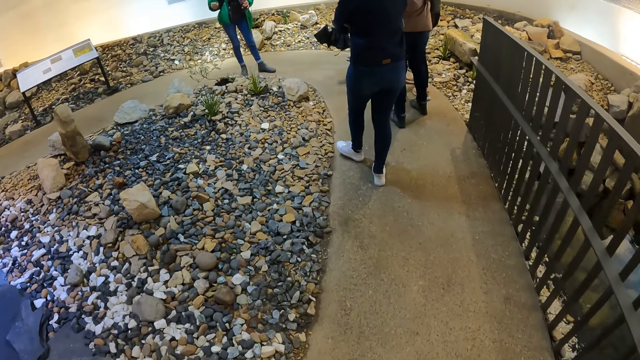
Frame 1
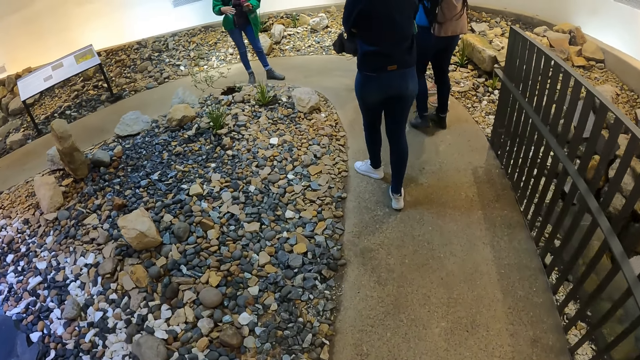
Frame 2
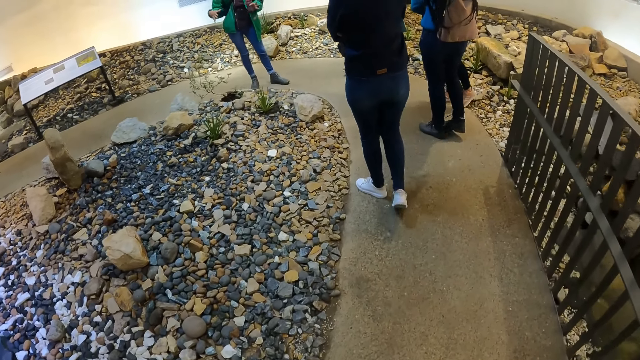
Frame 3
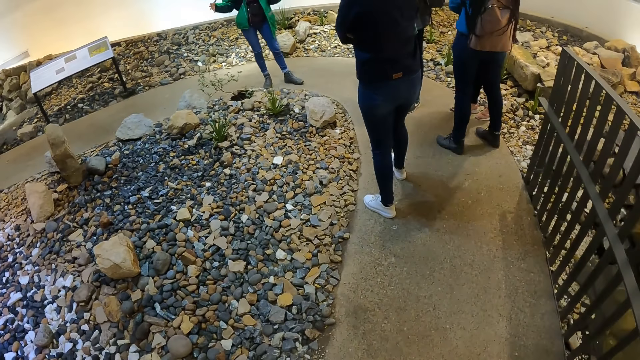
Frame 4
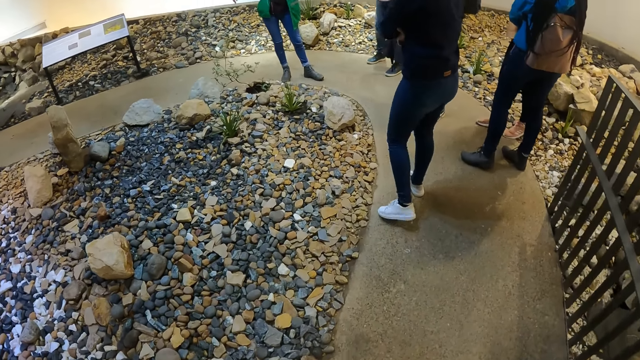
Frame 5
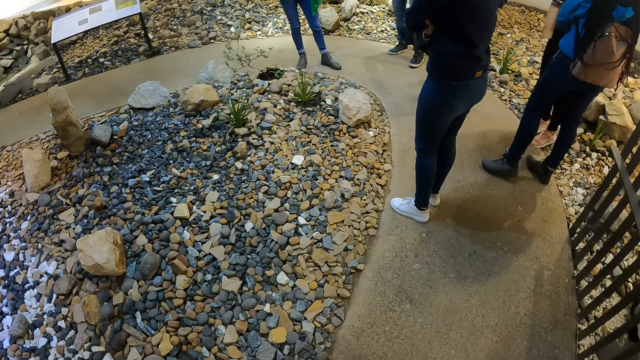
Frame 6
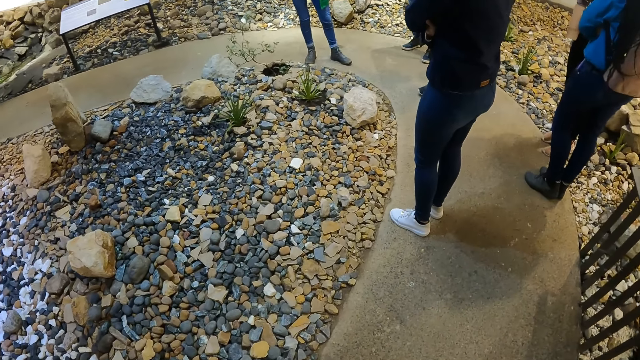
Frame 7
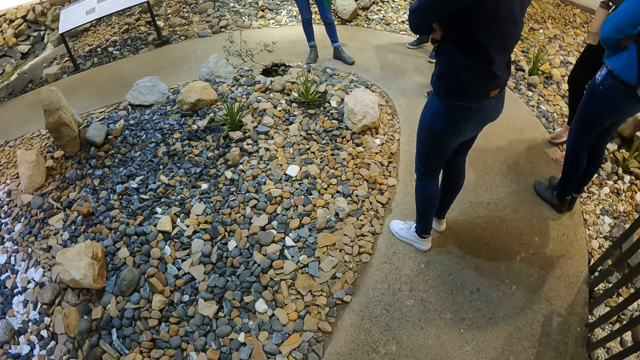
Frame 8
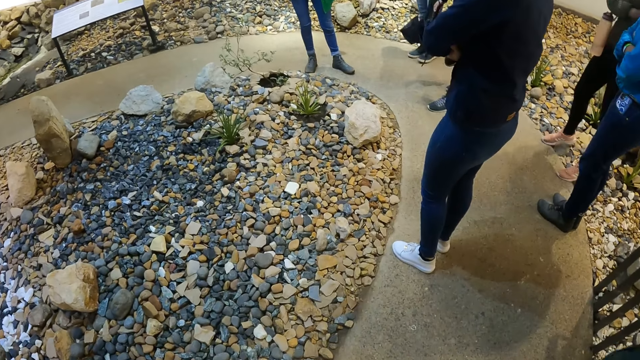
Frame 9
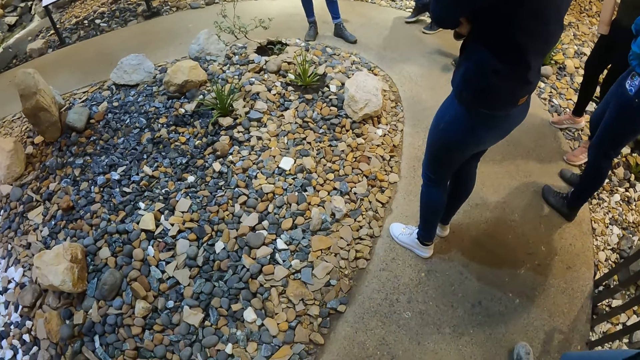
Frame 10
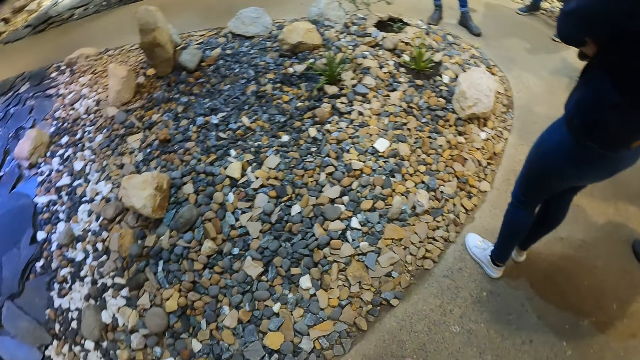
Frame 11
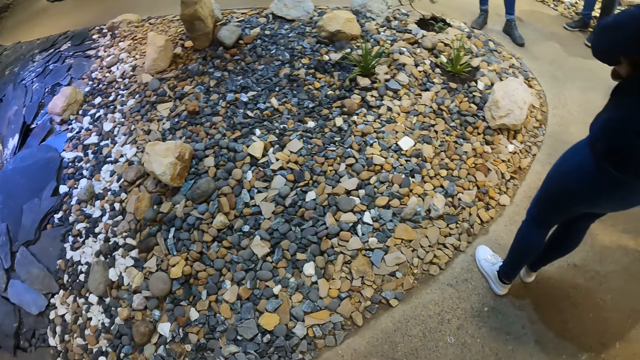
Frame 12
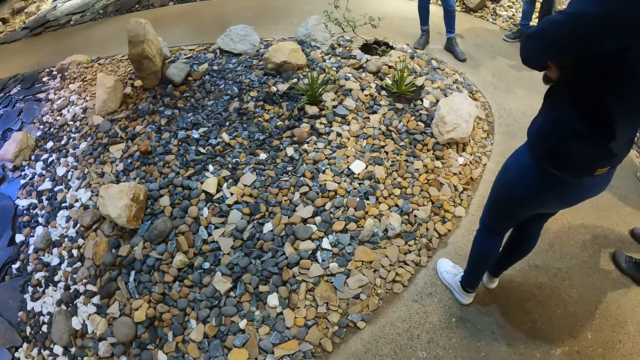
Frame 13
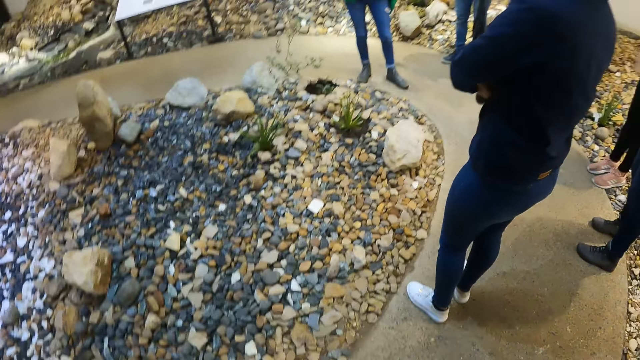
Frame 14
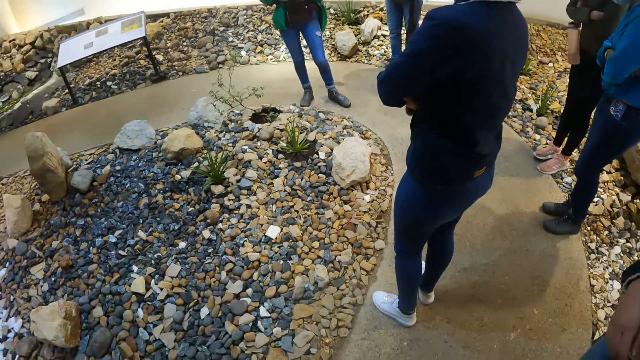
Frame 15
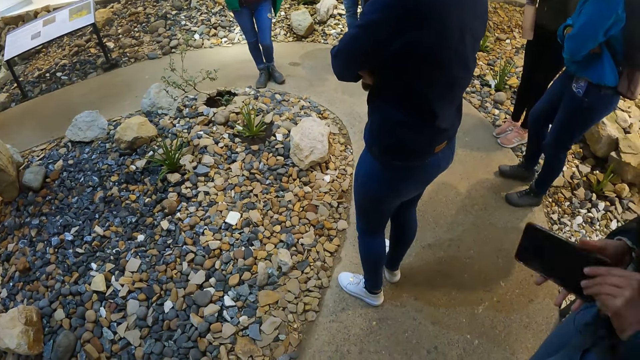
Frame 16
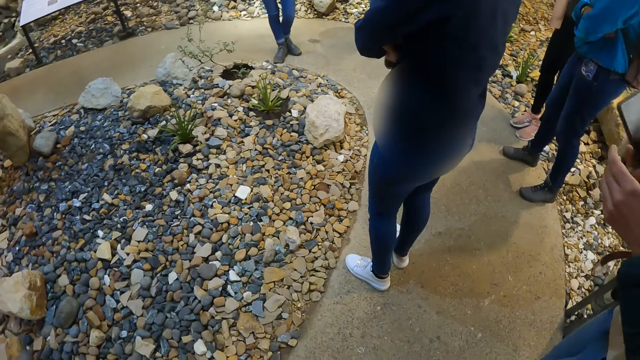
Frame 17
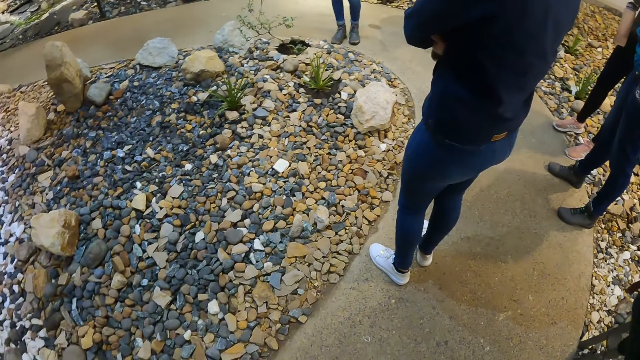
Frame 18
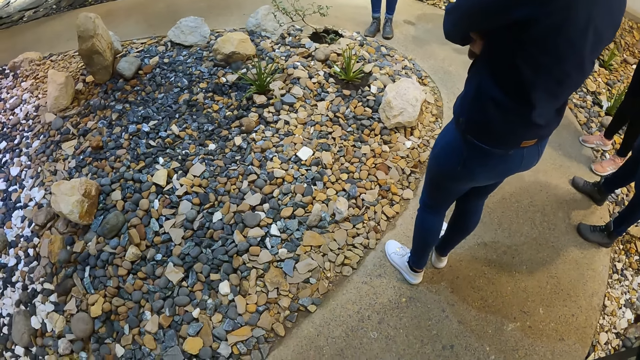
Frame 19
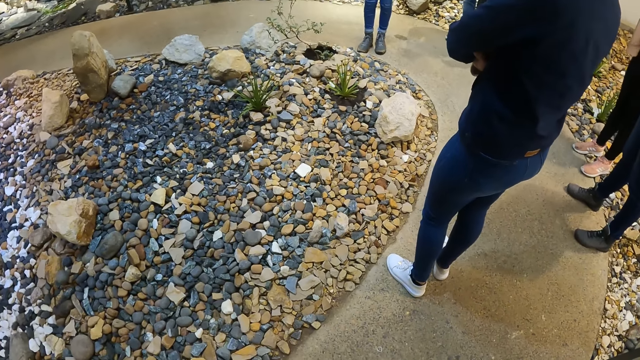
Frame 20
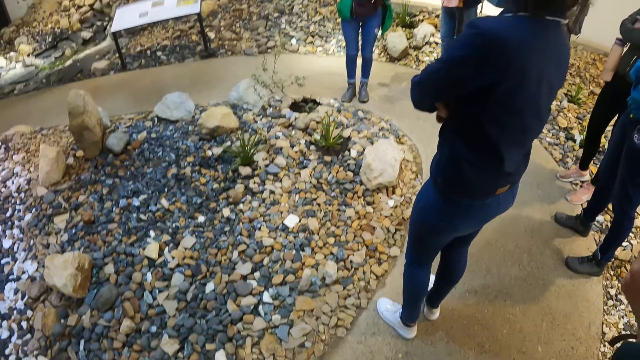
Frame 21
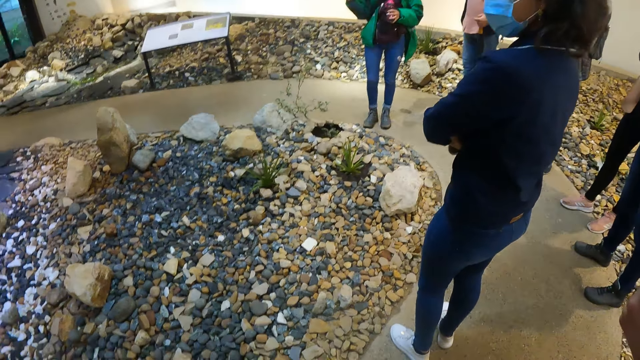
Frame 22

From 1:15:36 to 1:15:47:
A woman talks to the students. The camera wearer walks. They look at the rocks. The woman takes out the mobile phone from her trouser with her left hand.

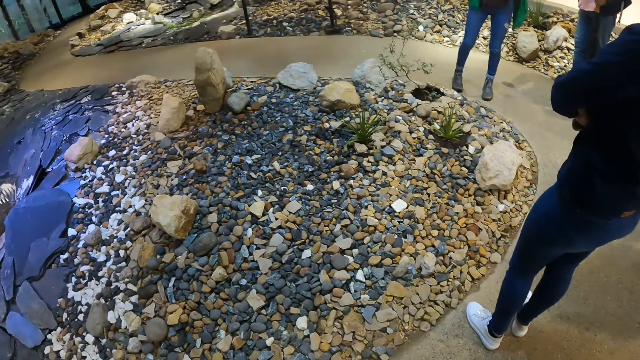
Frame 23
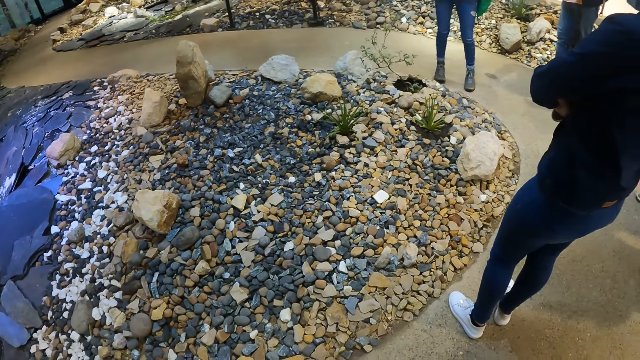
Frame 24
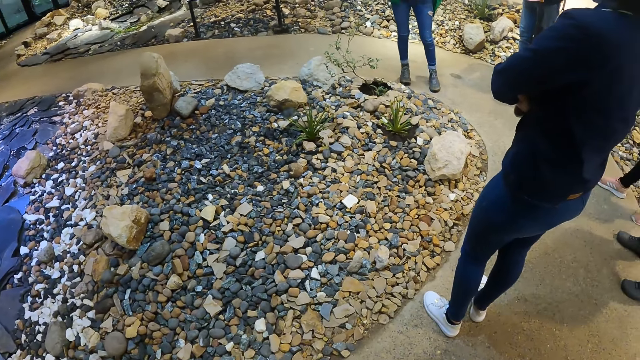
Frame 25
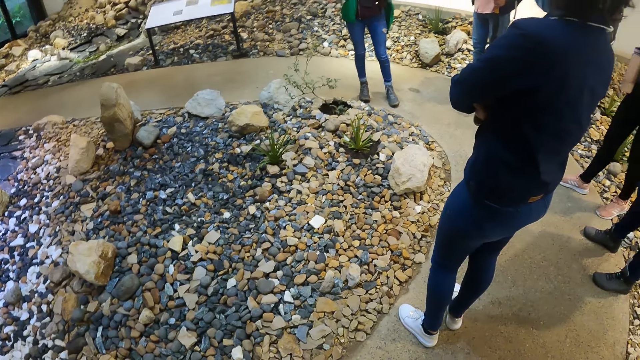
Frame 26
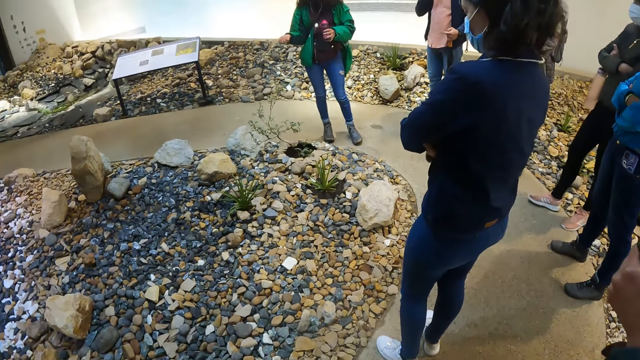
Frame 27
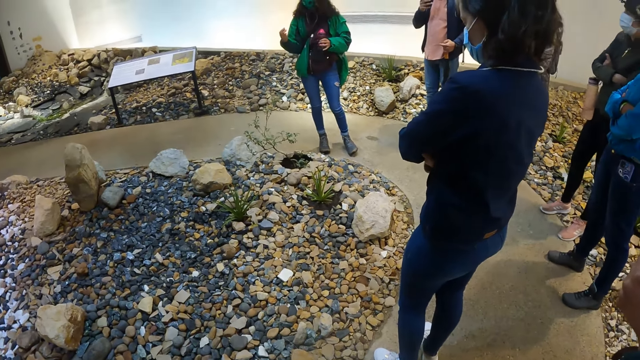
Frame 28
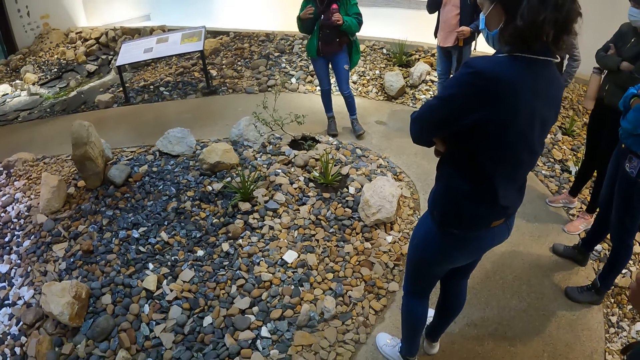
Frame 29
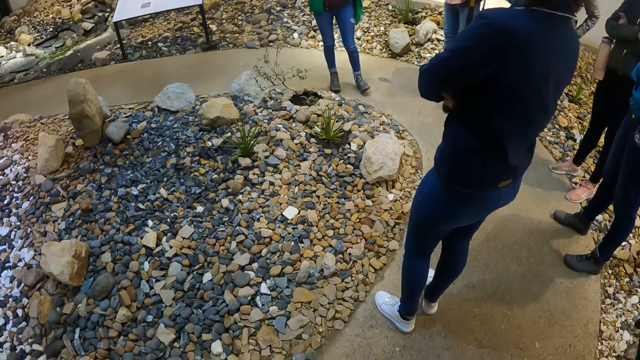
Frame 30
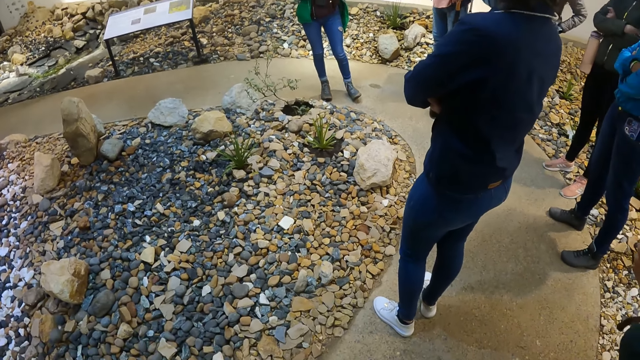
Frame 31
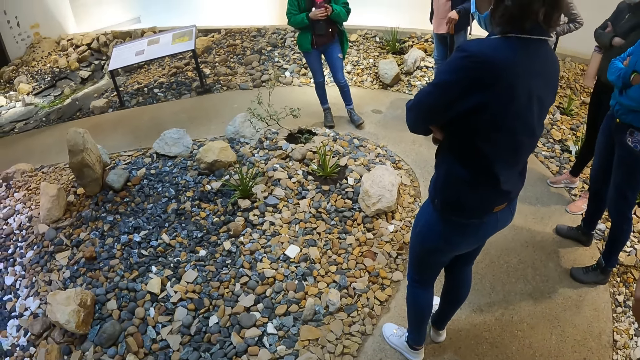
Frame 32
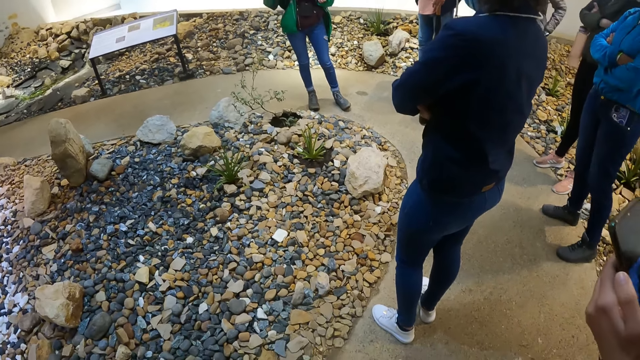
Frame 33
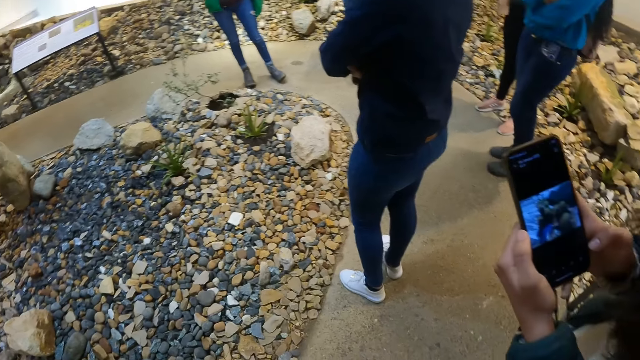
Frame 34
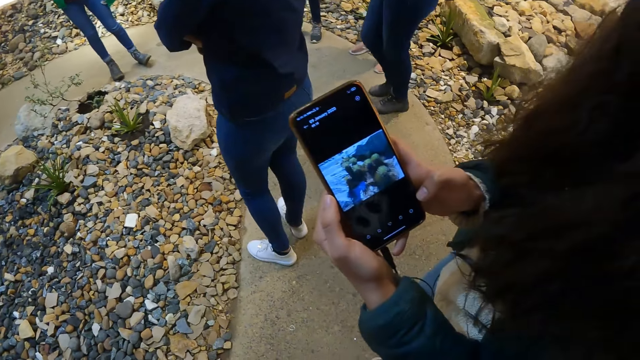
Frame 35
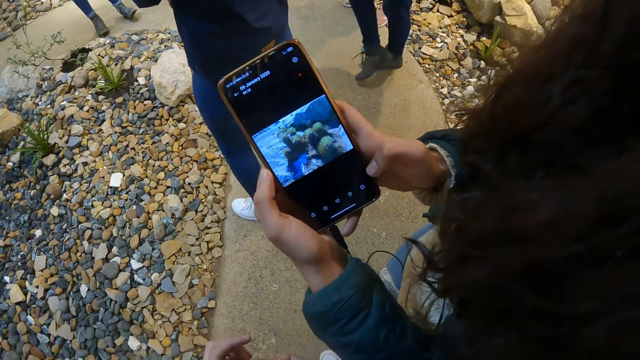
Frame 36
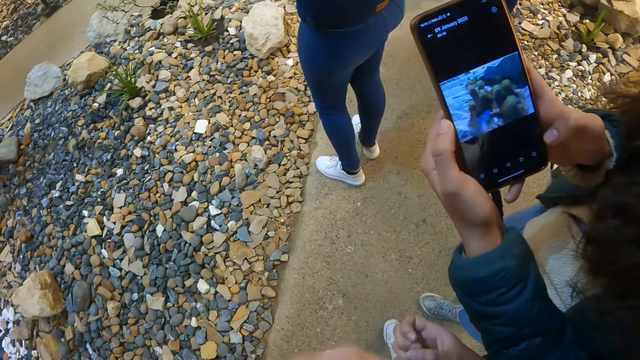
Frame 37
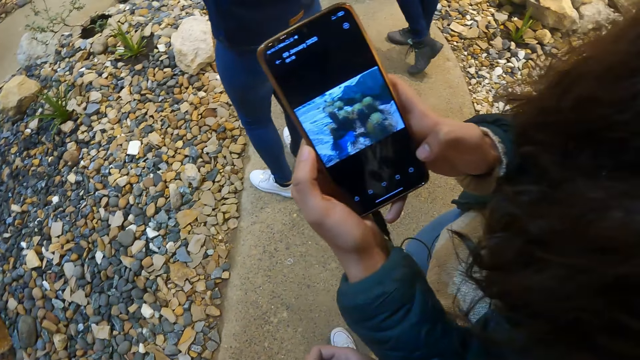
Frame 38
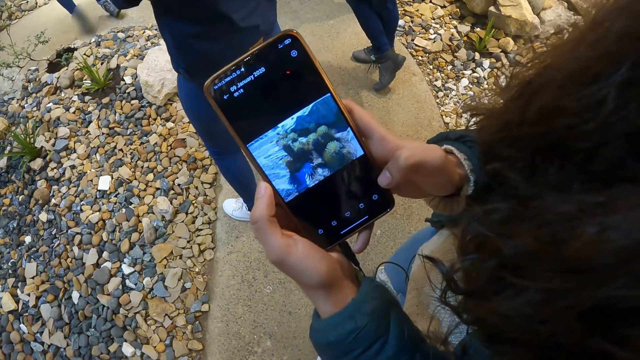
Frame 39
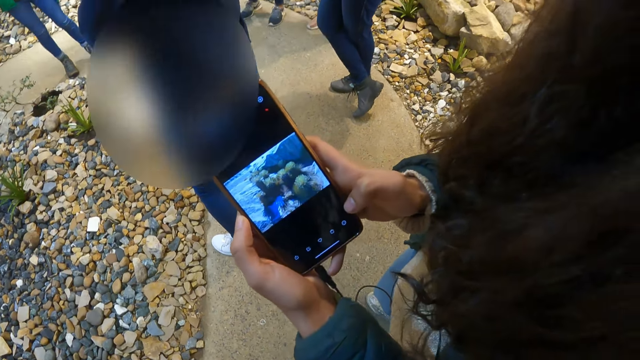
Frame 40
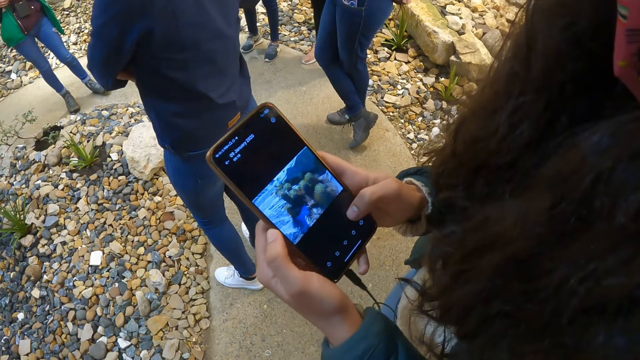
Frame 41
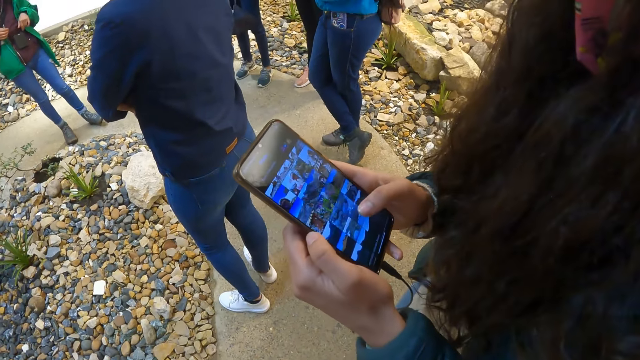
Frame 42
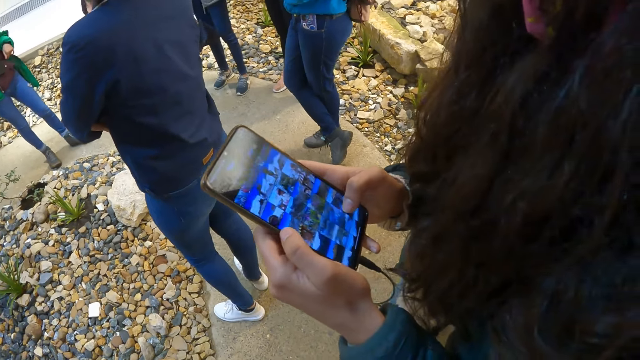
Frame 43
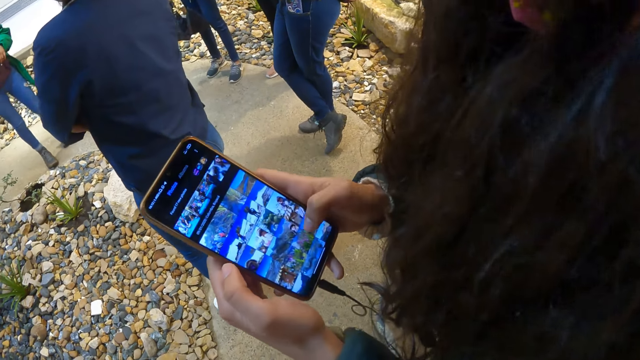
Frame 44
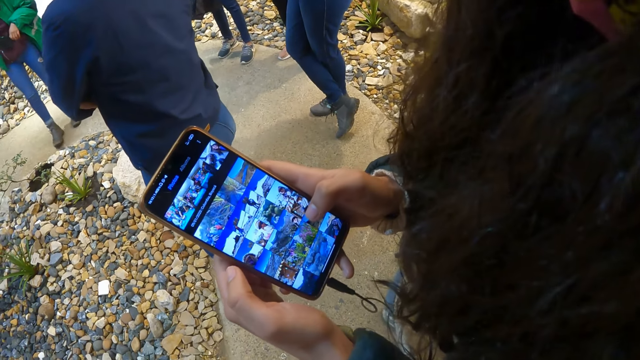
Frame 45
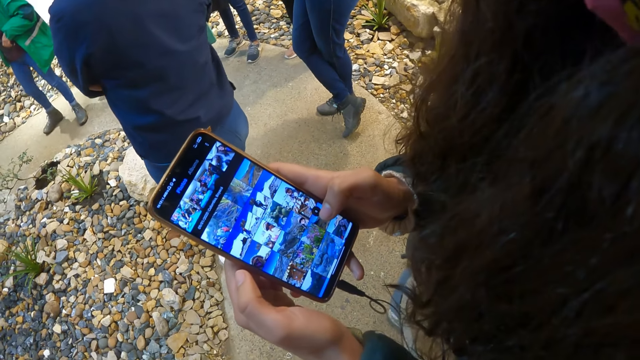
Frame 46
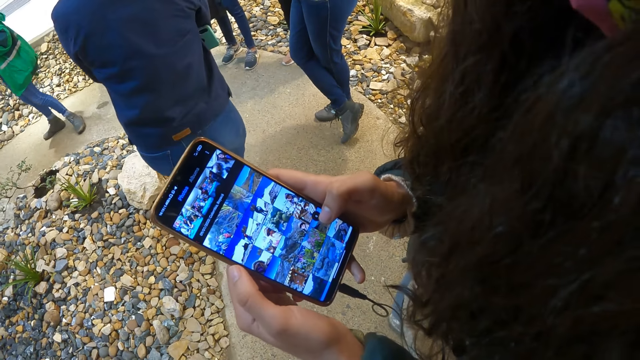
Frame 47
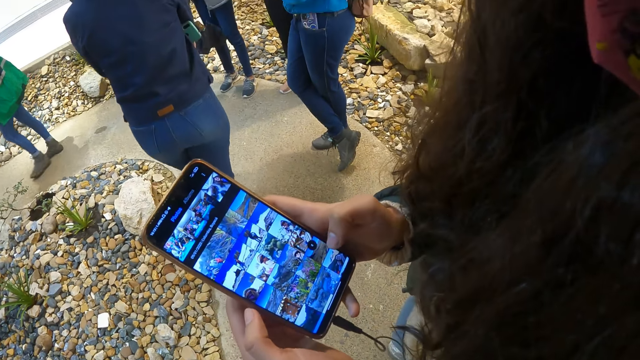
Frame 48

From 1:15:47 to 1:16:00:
The camera wearer looks at a woman. The woman talks to the students. The woman interacts with the camera wearer. A student shows the camera wearer a phone. The camera wearer looks at the student's phone. They operate the mobile phone with both hands.
